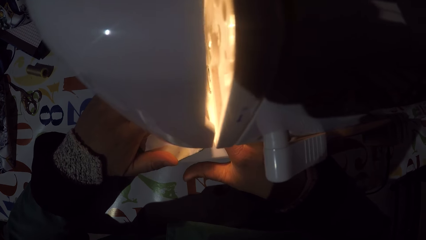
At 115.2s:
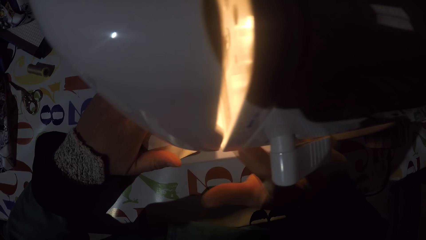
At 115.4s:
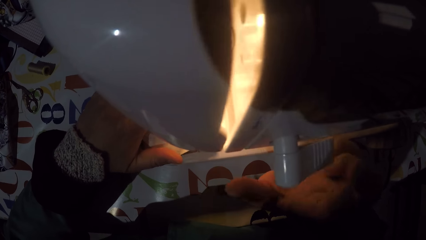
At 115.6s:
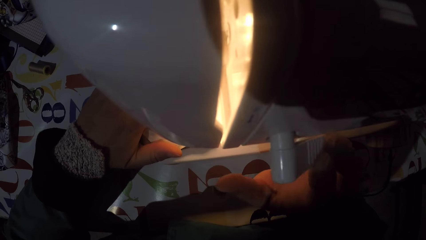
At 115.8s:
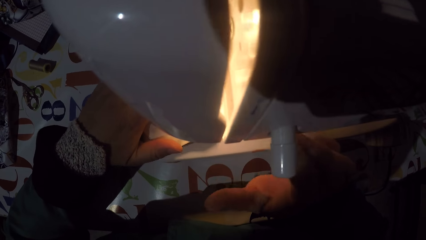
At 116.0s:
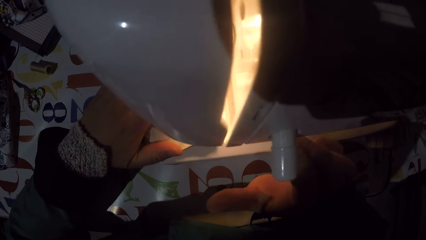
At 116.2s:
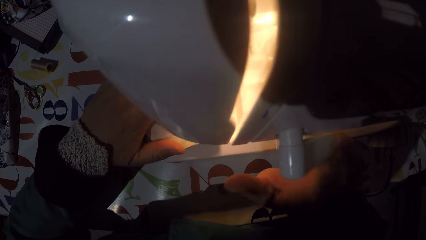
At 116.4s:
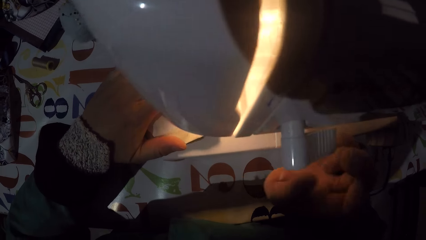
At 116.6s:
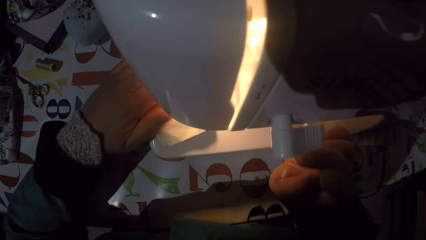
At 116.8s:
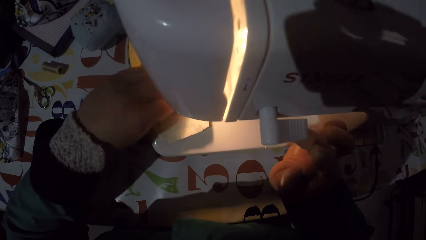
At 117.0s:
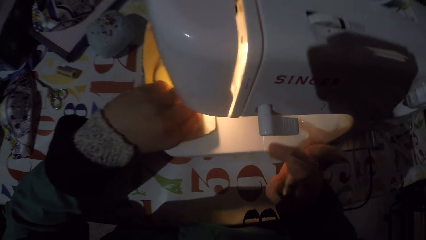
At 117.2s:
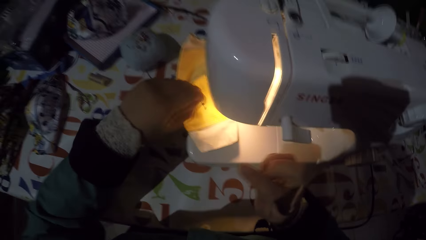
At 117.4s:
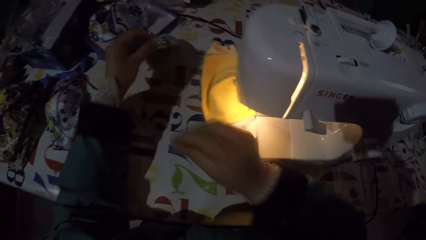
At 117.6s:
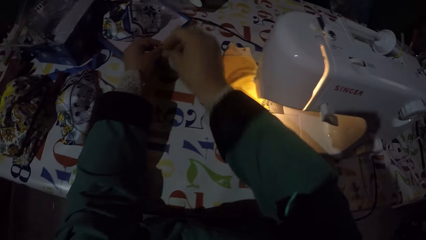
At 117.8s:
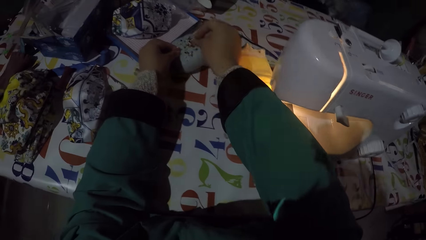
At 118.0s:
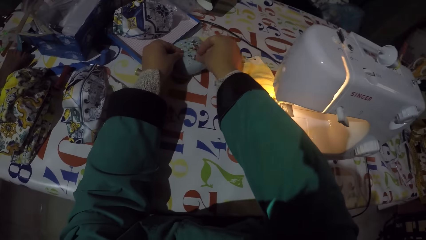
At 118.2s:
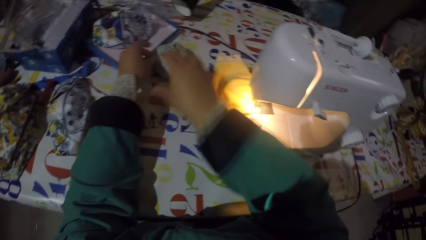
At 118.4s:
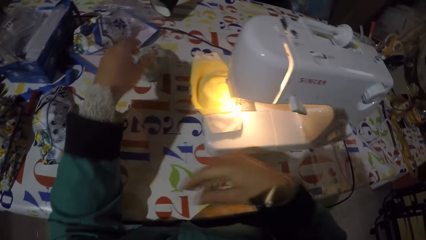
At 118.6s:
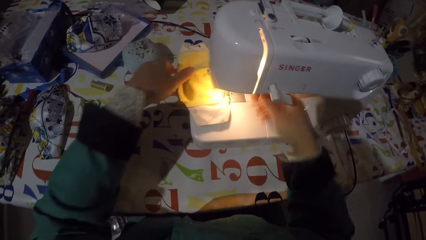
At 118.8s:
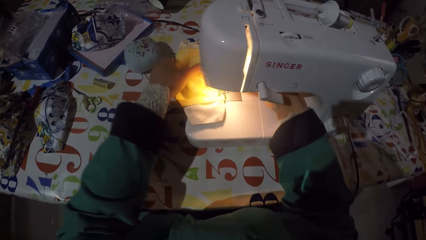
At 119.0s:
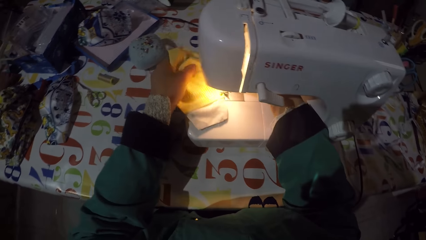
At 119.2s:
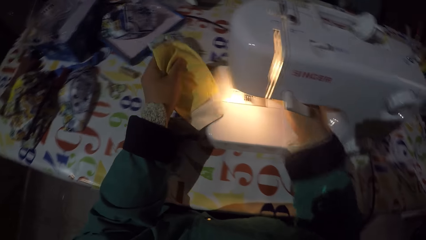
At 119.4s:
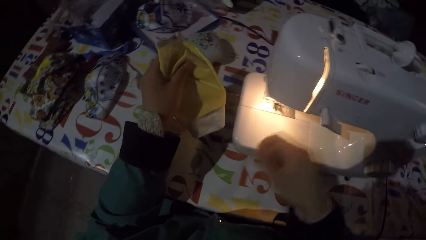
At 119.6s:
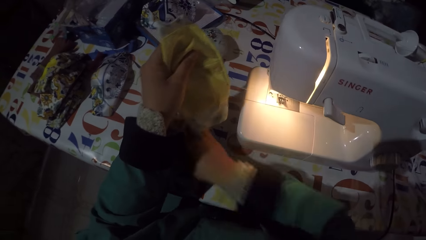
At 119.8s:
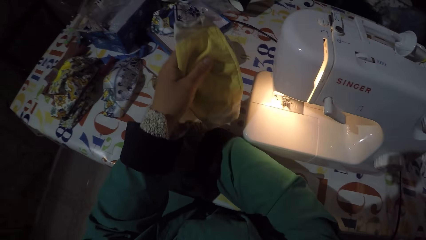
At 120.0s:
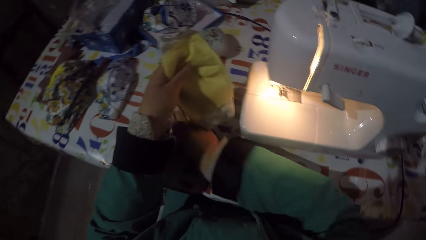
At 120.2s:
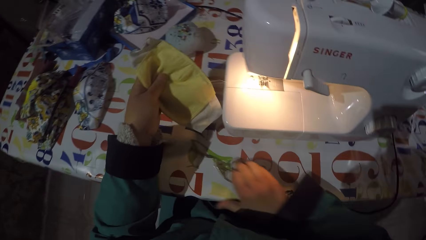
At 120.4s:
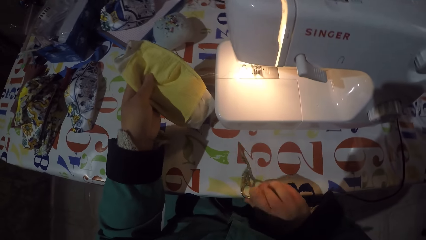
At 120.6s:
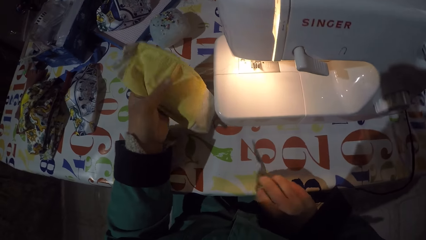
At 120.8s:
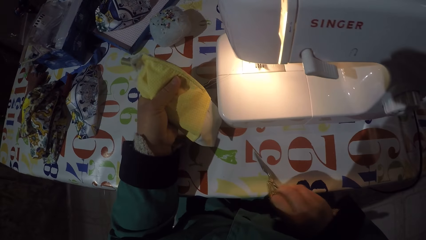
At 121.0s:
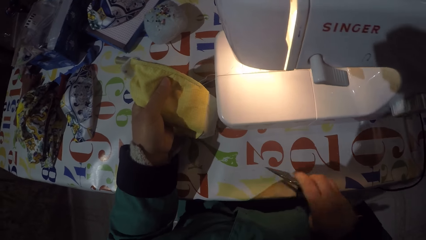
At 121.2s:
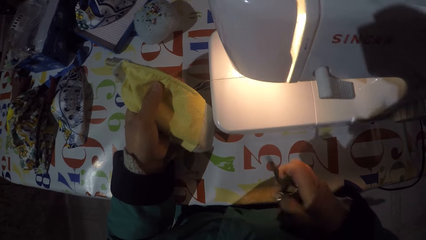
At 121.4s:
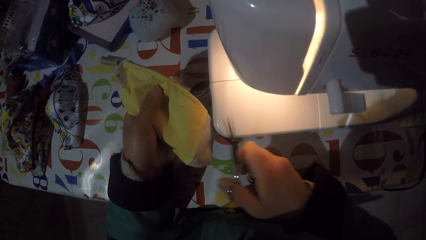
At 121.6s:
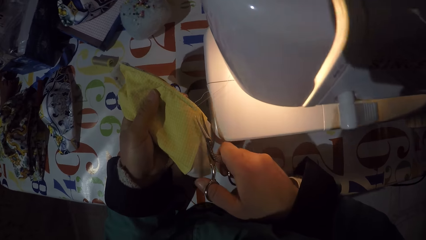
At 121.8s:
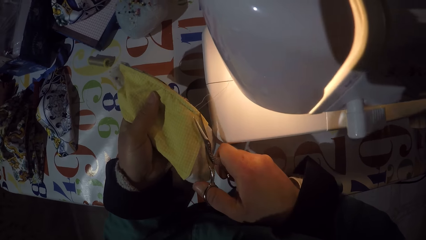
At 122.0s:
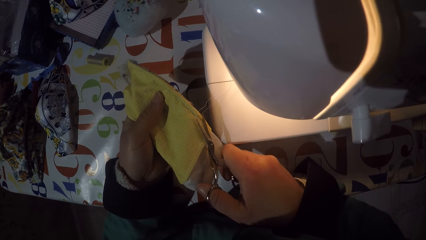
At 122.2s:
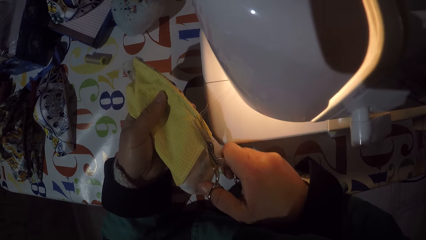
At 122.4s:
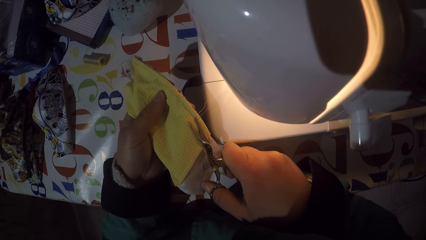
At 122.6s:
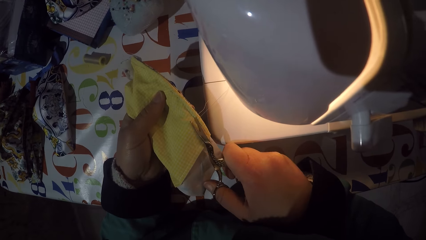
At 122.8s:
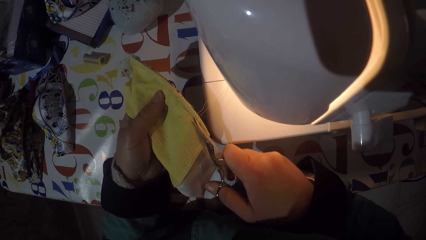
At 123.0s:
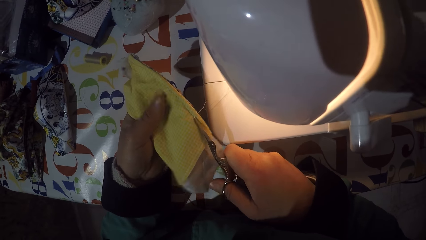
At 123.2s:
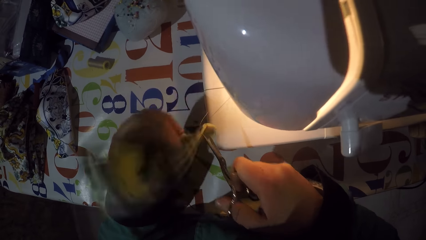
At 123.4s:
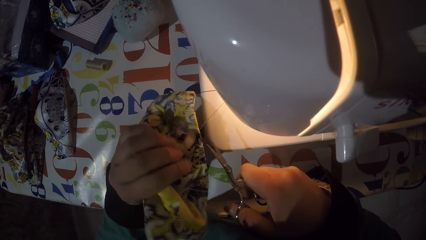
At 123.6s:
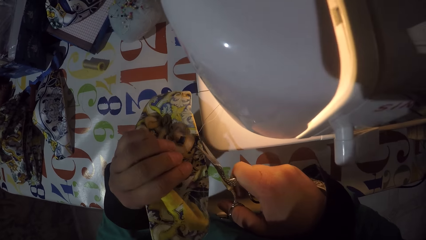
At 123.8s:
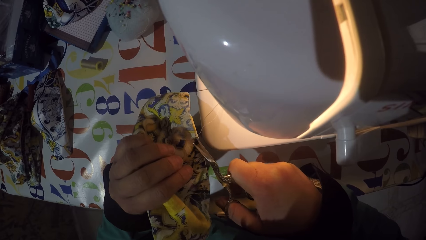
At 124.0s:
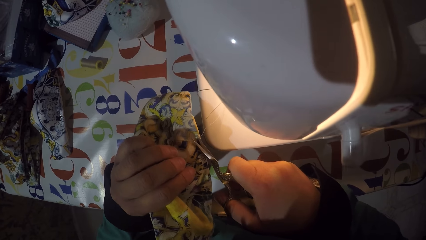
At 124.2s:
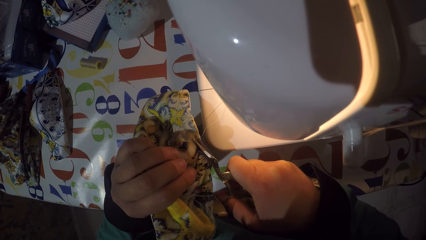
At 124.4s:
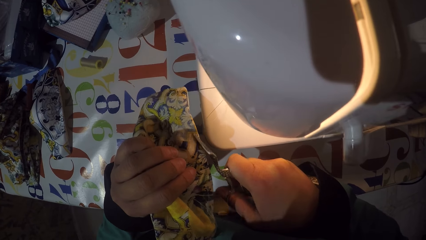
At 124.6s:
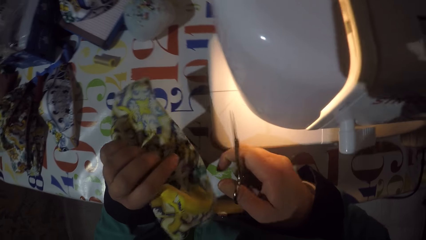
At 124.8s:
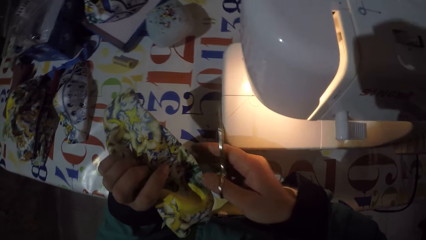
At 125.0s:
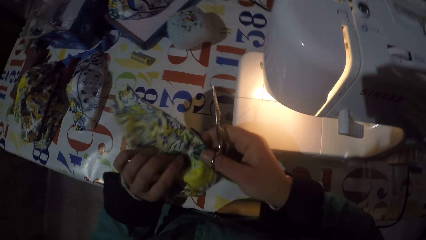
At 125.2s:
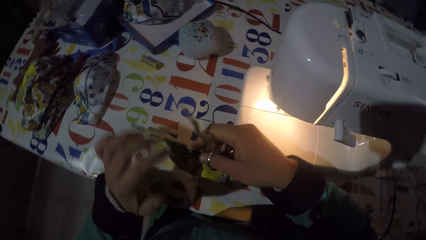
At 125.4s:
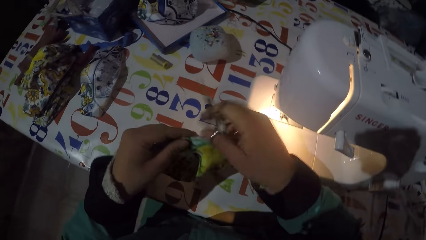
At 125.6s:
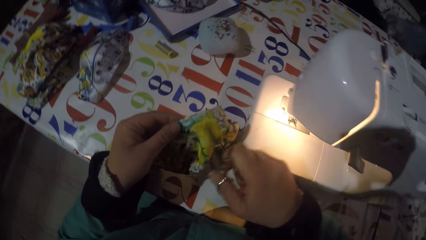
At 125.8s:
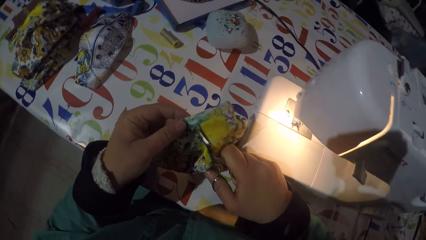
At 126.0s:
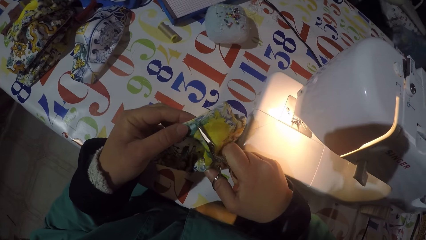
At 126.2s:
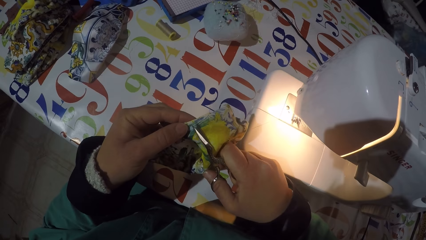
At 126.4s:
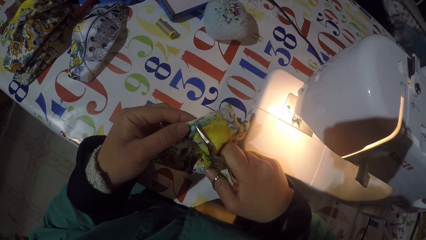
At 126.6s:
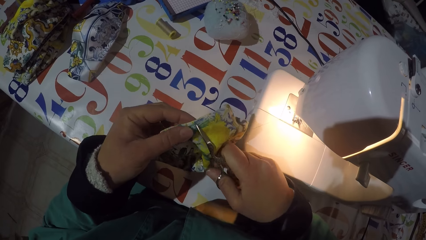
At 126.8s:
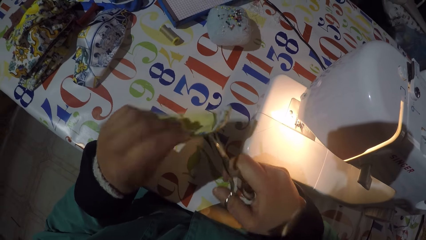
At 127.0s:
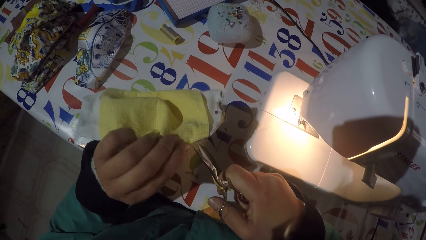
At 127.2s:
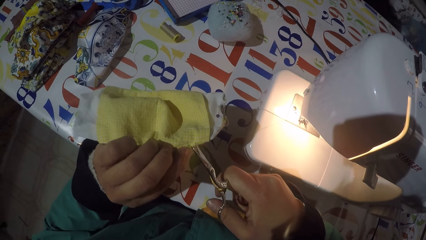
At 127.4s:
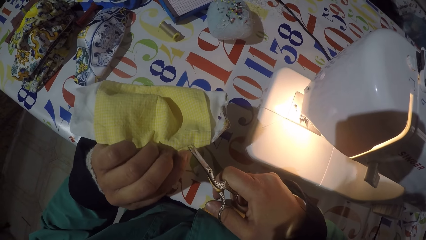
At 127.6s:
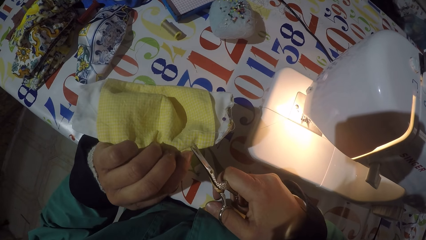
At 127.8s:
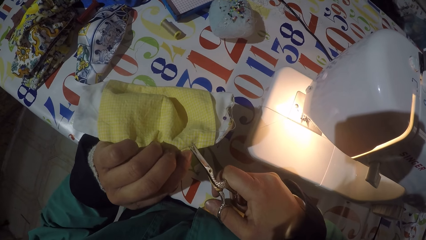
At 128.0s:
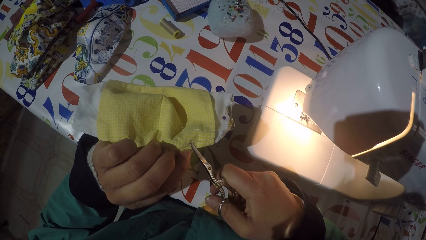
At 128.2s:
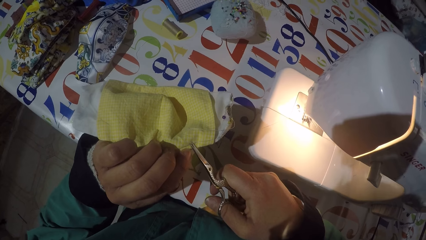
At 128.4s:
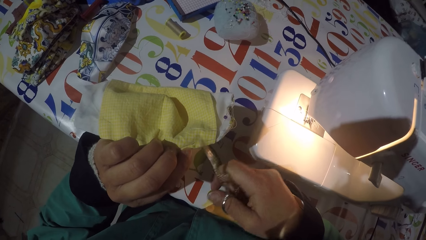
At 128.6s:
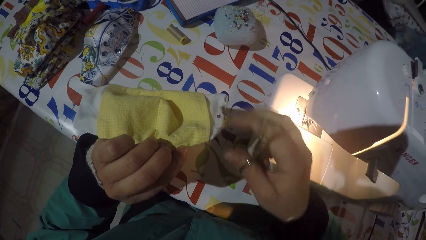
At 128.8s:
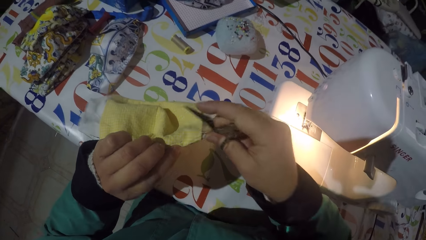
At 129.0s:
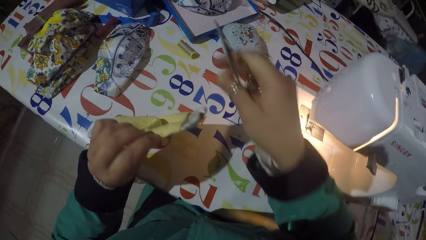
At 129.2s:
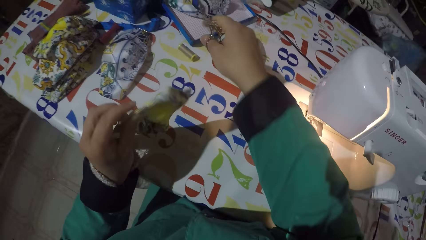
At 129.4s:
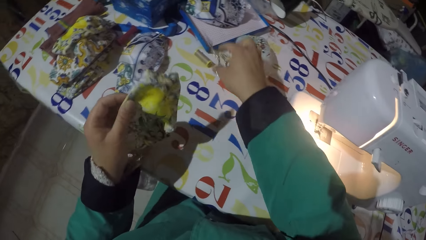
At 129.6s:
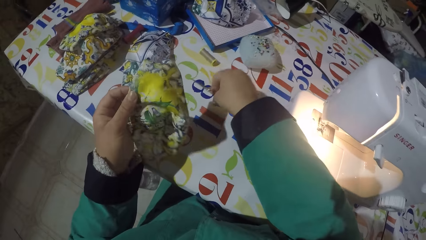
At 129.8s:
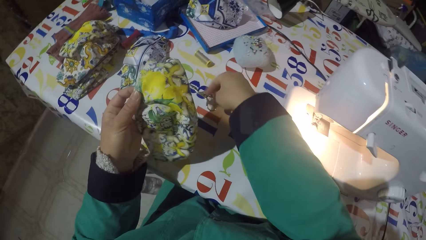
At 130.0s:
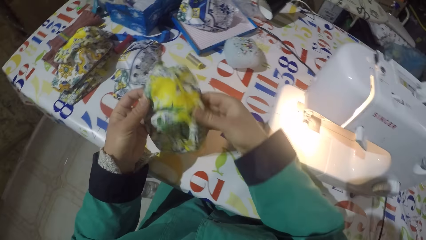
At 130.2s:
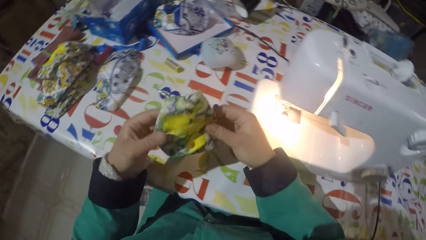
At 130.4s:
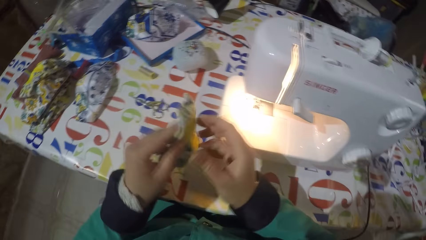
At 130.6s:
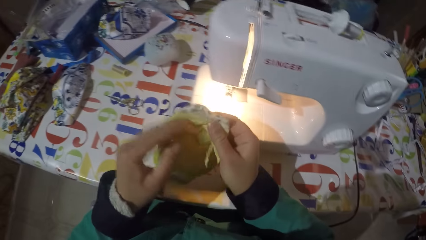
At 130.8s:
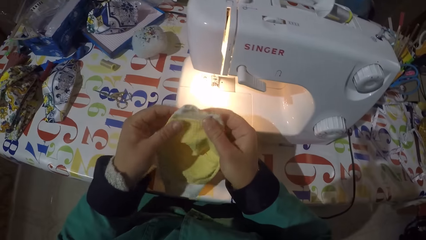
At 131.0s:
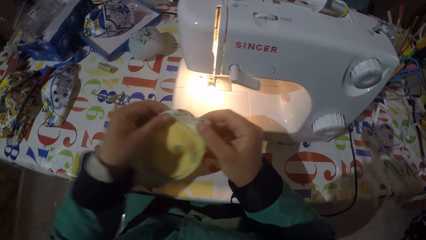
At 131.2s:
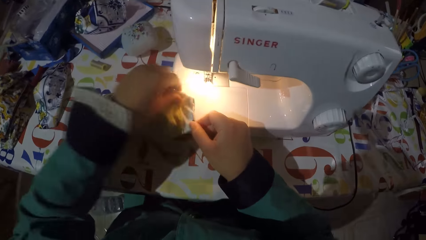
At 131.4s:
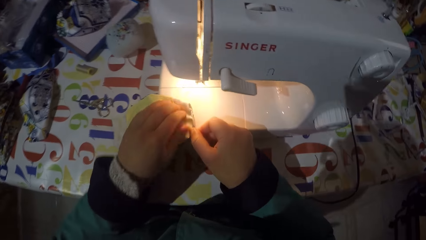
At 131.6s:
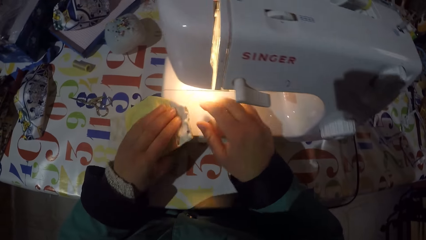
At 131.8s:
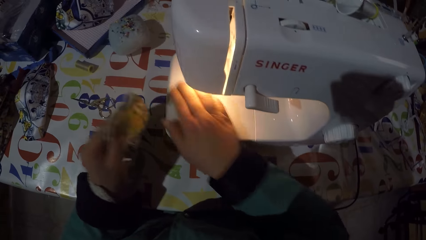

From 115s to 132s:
The camera wearer removes a pin from a piece of cloth. They sew the piece of cloth with a sewing machine. They put pins on the pin cushion. They take the piece of cloth from the sewing machine. They hold the piece of cloth, take a pair of scissors from the table. They cut threads from the piece of cloth with the scissors. They hold the piece of cloth and put the scissors down on the table. They hold the piece of cloth and put the piece of cloth on the sewing machine.
